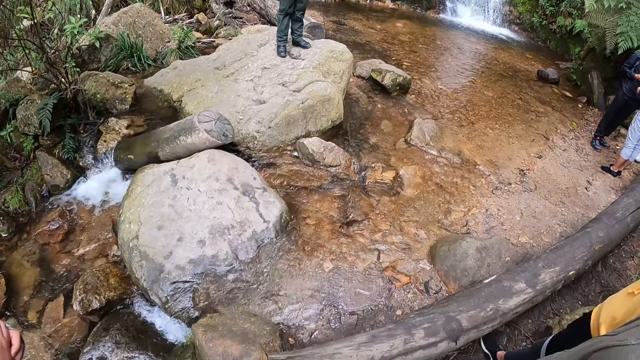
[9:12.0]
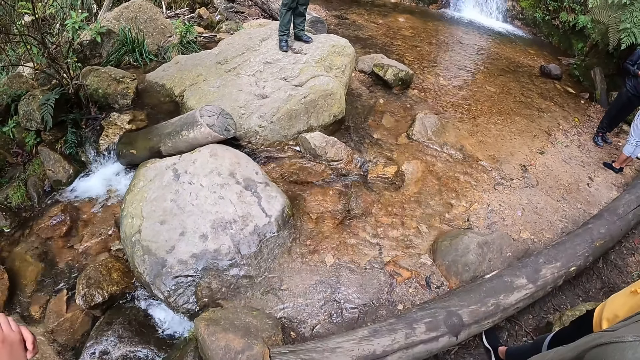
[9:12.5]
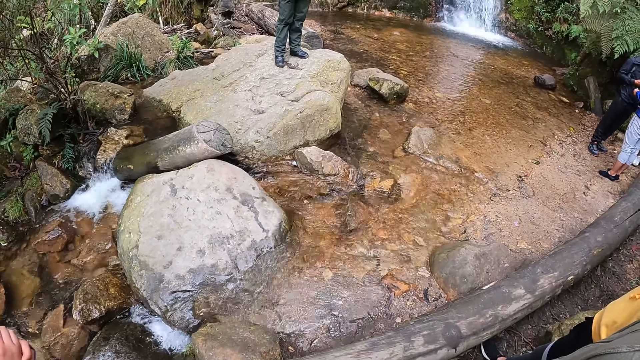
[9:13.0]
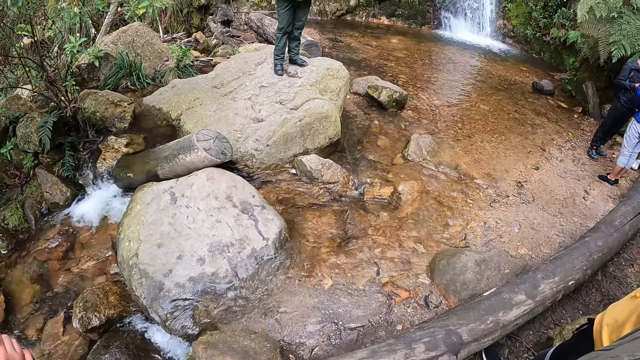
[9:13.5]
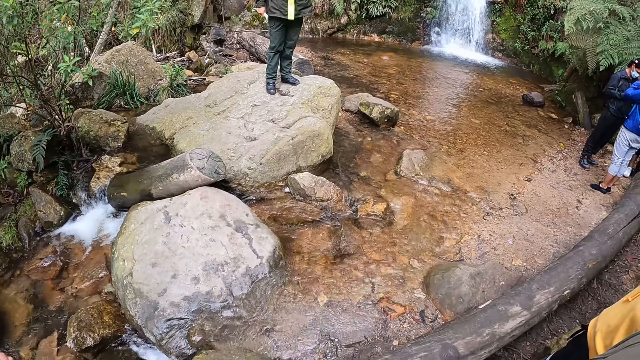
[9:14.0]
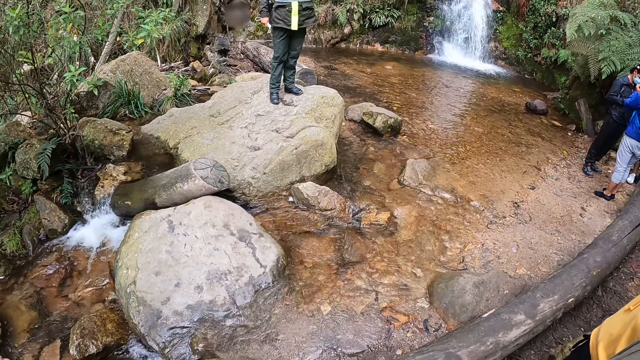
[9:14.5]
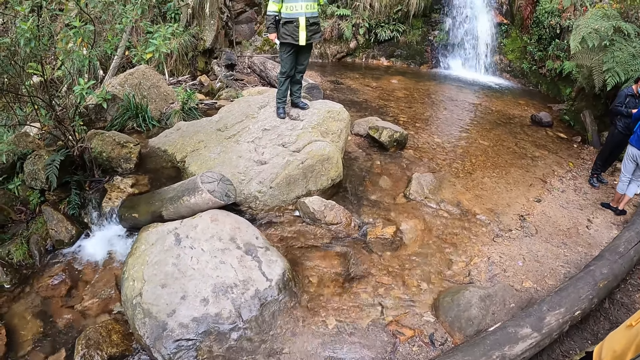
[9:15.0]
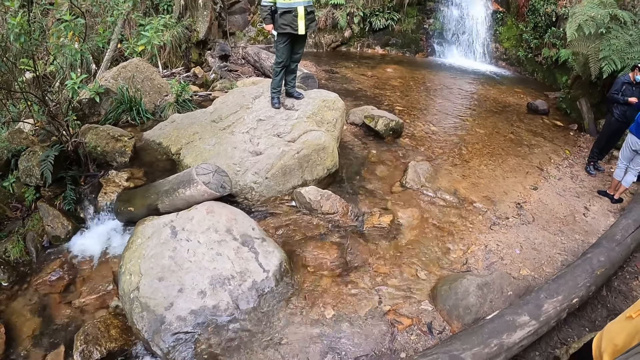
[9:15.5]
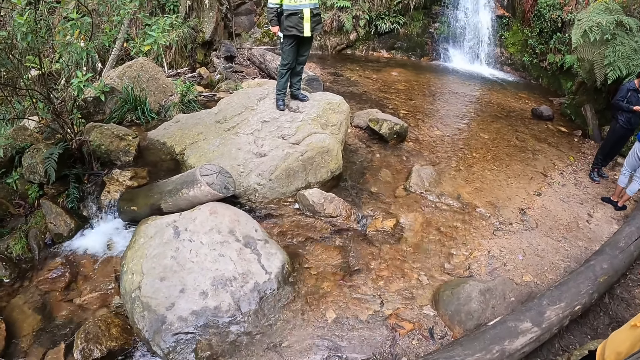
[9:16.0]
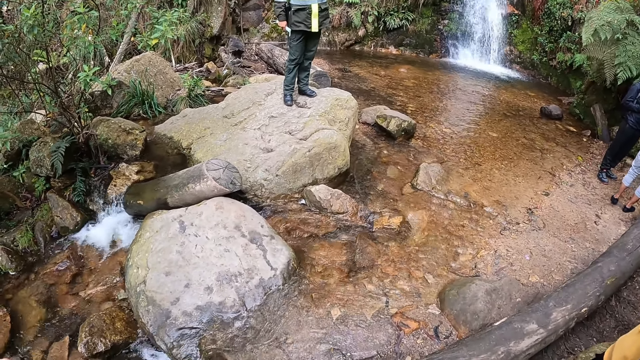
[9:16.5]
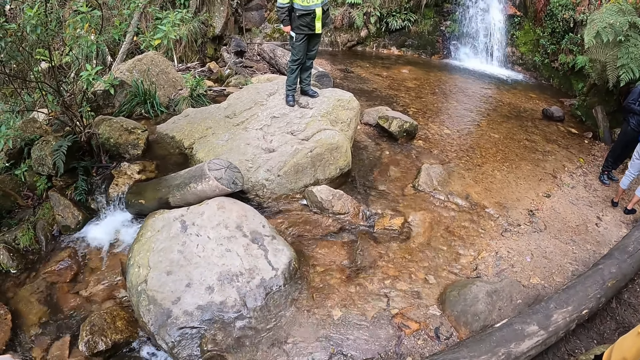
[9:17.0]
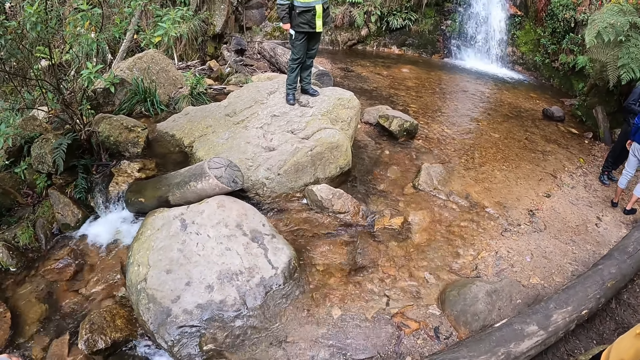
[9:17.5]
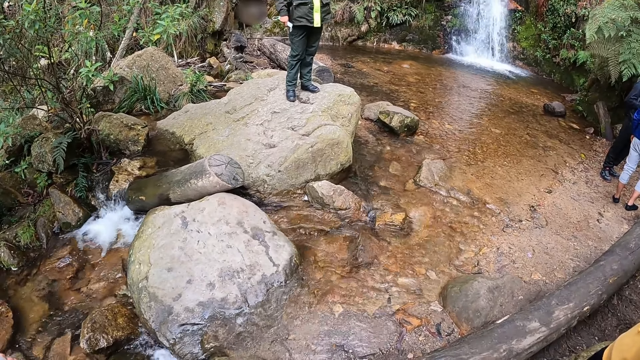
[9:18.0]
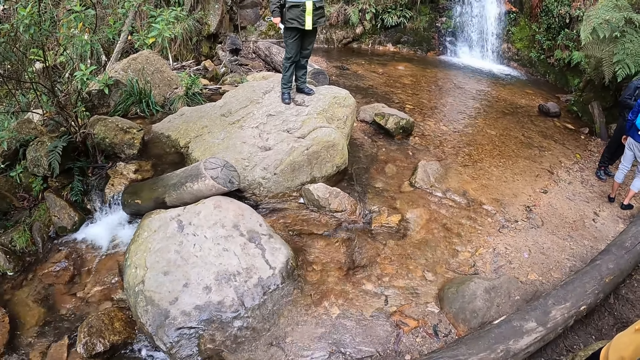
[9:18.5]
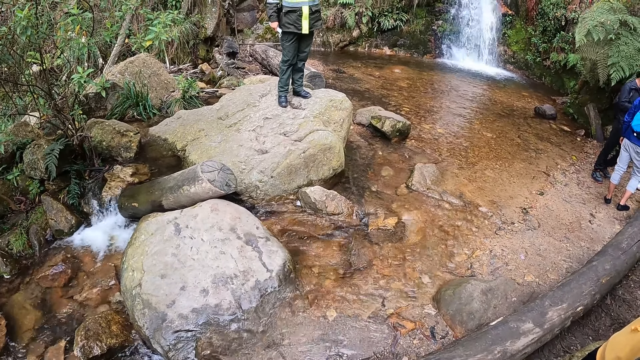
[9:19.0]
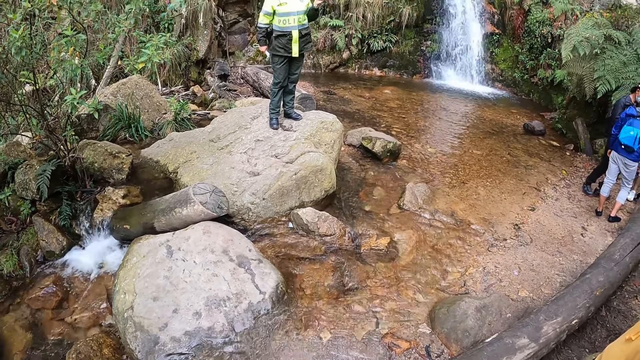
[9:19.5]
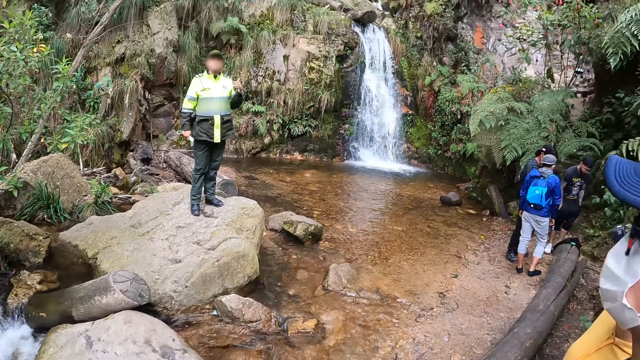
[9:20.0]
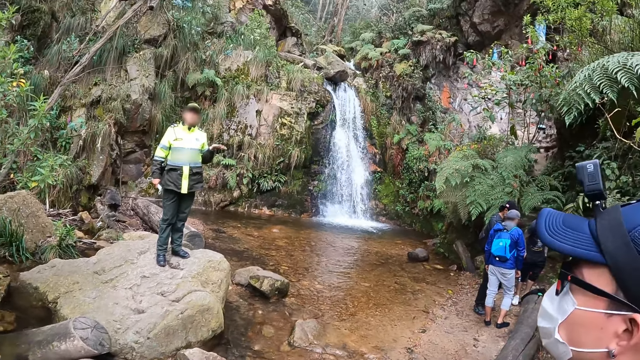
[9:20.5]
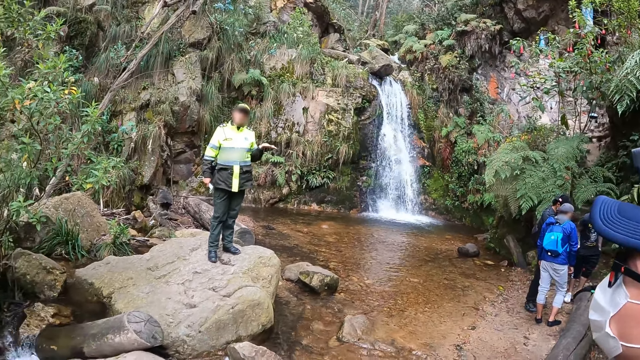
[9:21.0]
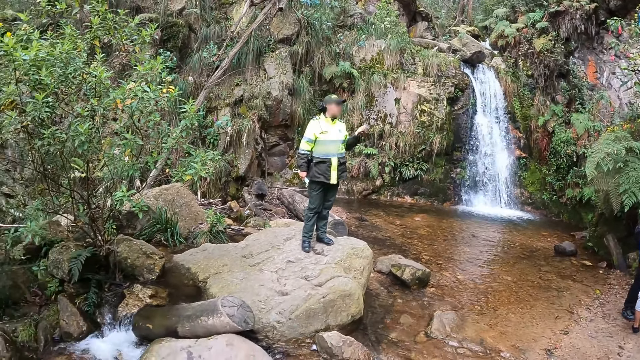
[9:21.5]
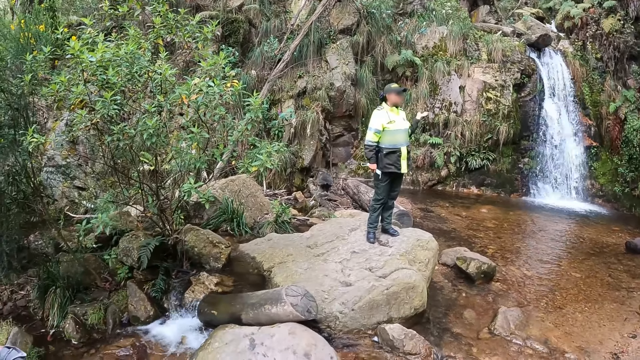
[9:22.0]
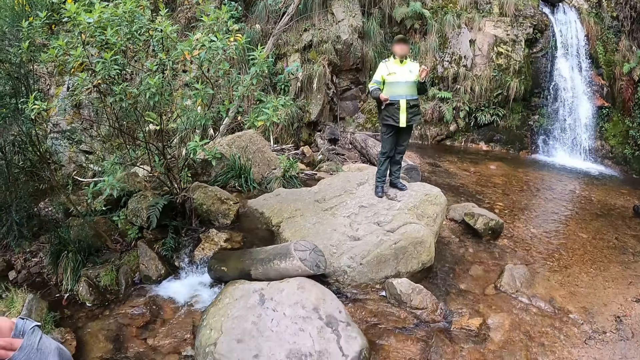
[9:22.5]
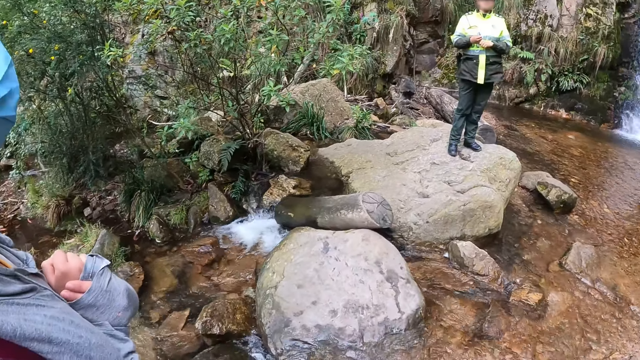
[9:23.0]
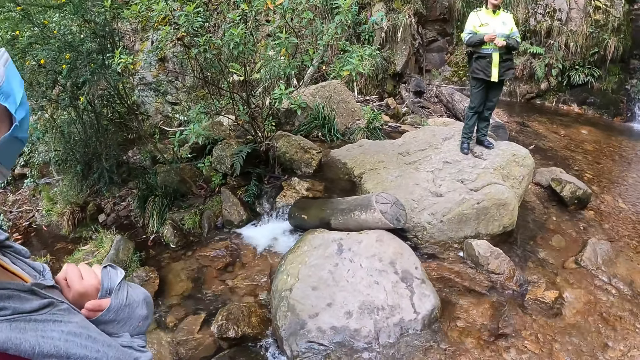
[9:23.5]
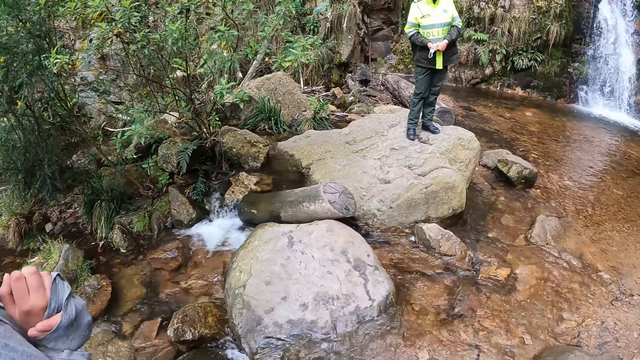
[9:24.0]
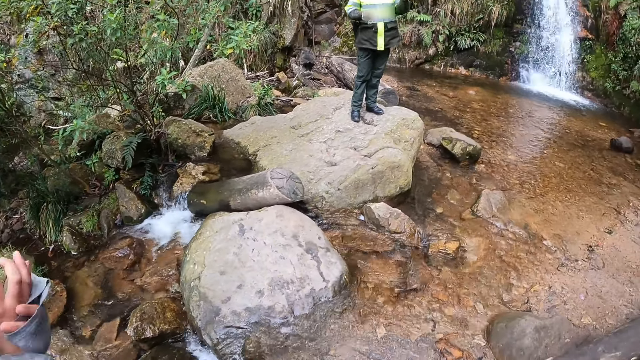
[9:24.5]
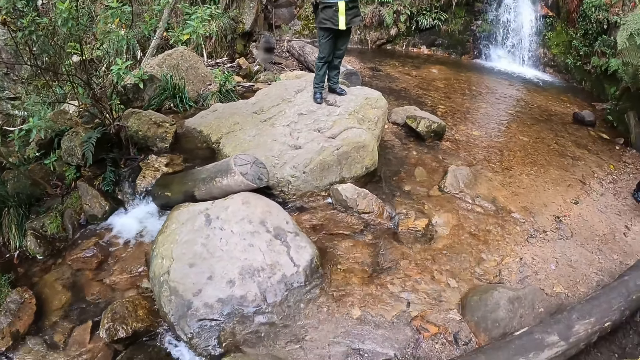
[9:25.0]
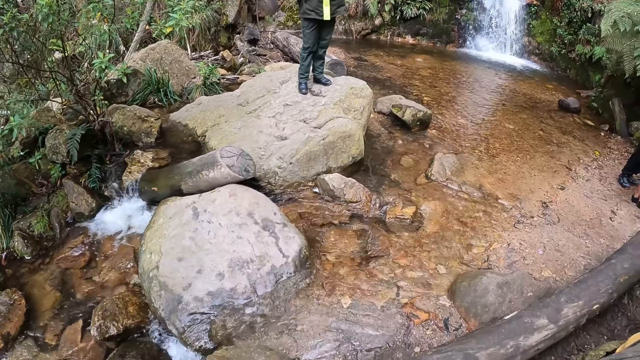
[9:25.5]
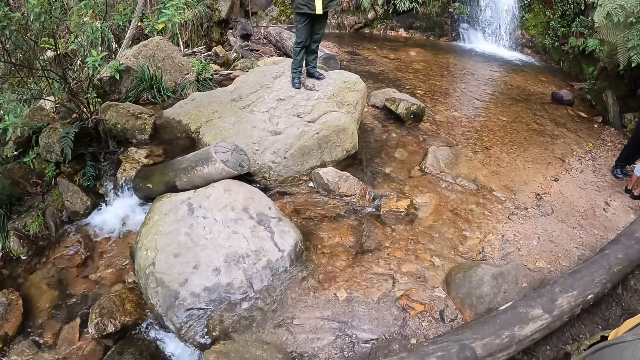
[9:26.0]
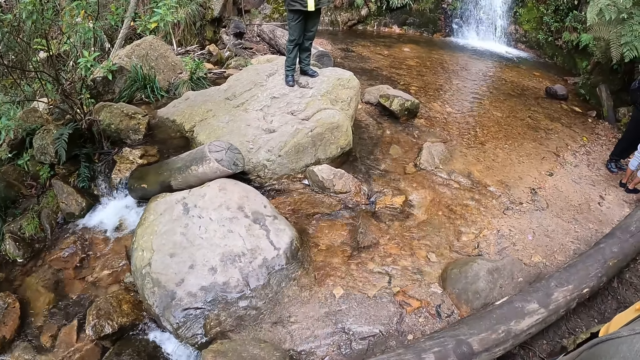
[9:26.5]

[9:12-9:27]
A person talks to another person along the river. The camera wearer looks at a waterfall. A third person stands near the camera wearer in the river.

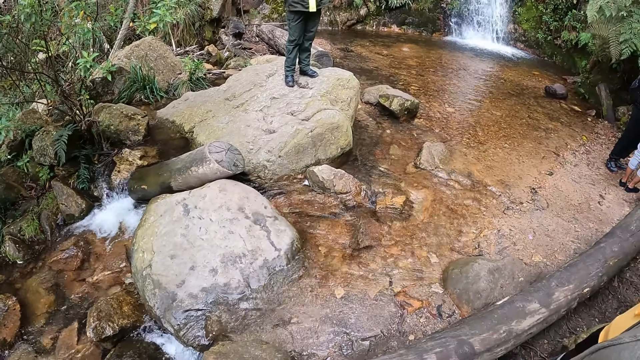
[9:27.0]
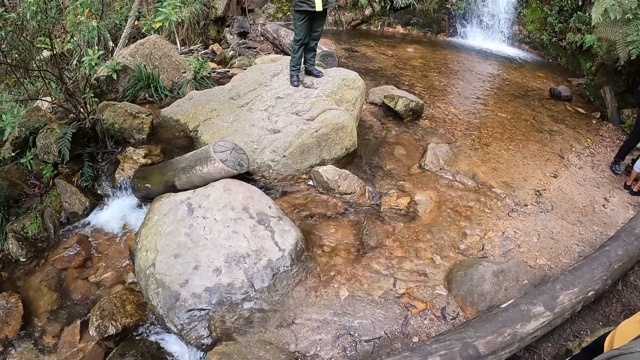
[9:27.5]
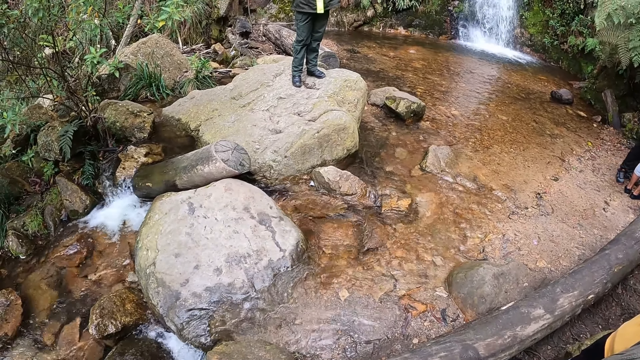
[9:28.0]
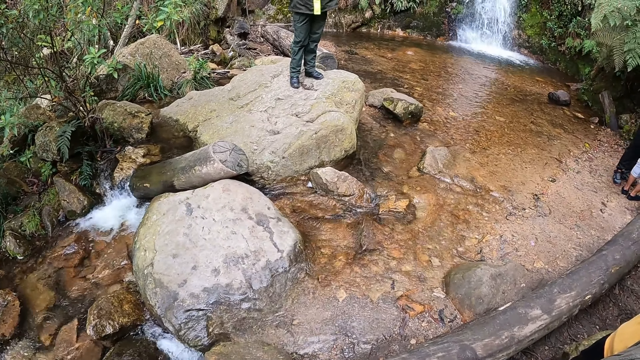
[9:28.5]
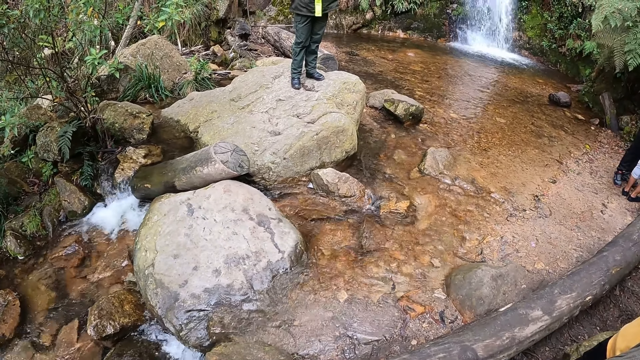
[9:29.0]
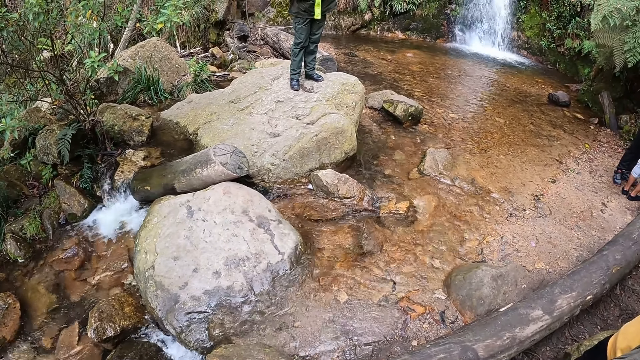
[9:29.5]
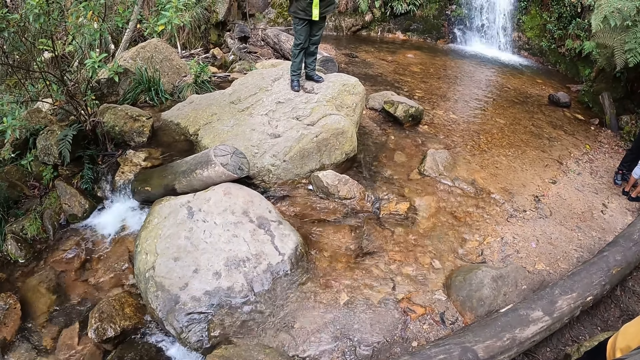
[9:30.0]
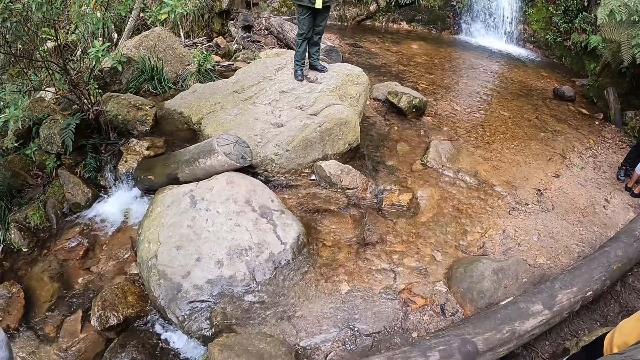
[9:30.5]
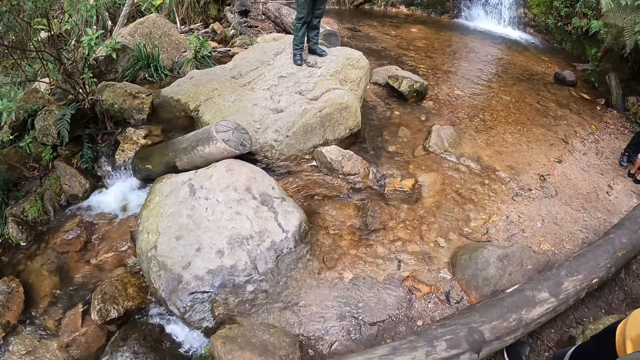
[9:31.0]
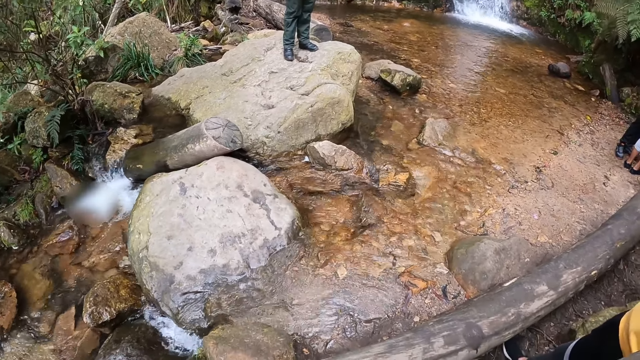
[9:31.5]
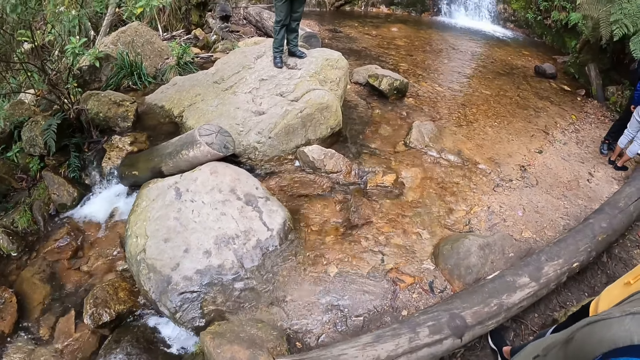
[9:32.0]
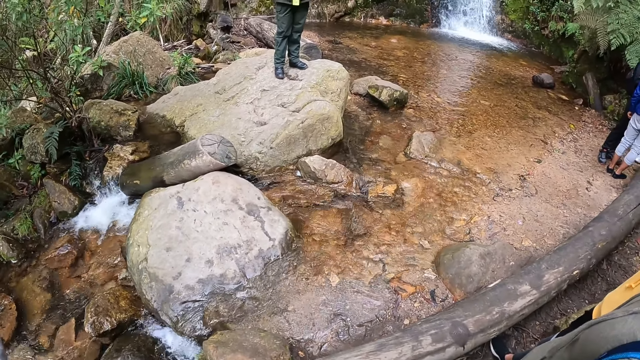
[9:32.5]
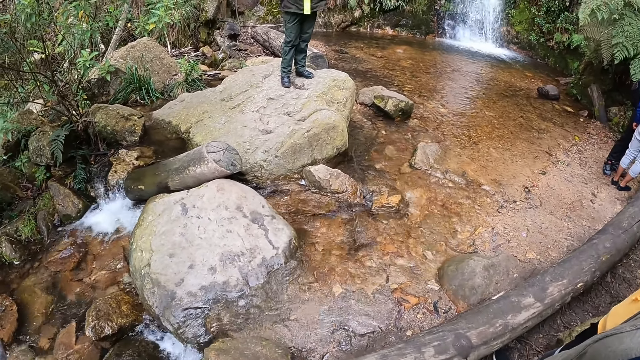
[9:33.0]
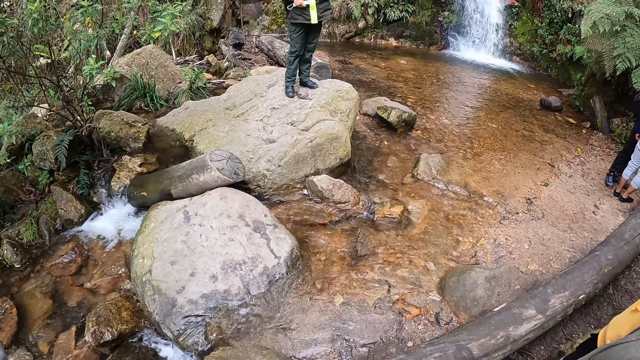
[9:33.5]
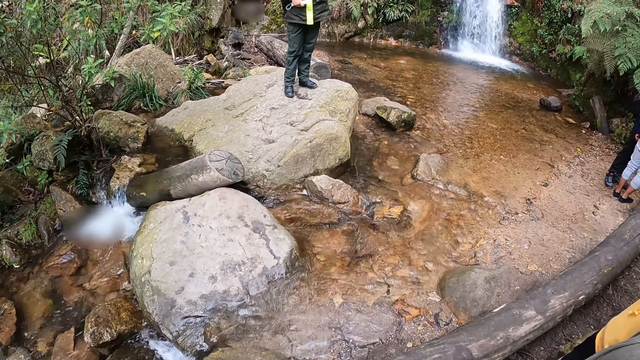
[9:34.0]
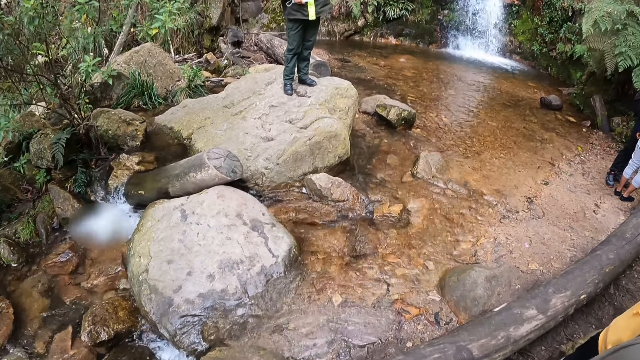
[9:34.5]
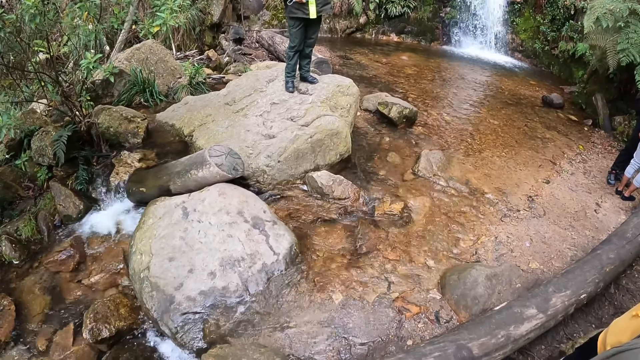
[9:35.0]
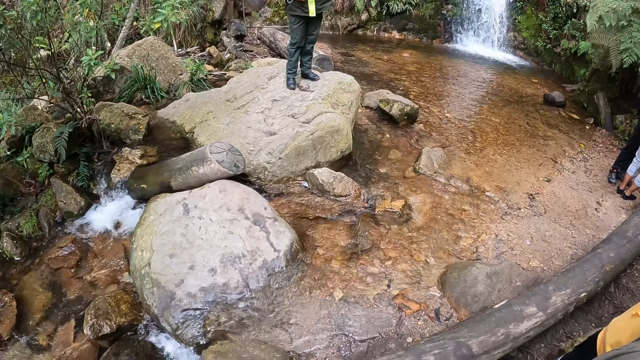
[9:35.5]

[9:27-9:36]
The camera wearer looks at the flow of water in the river.
